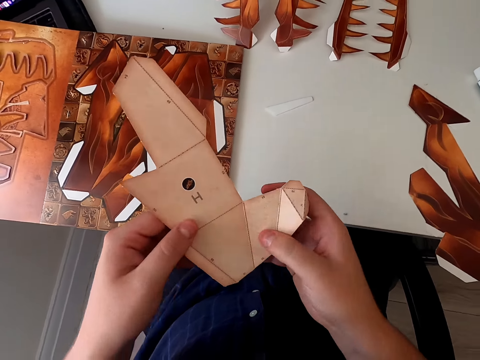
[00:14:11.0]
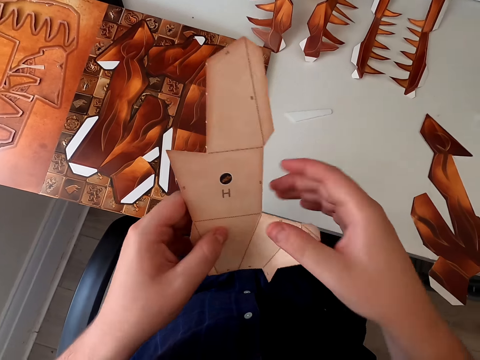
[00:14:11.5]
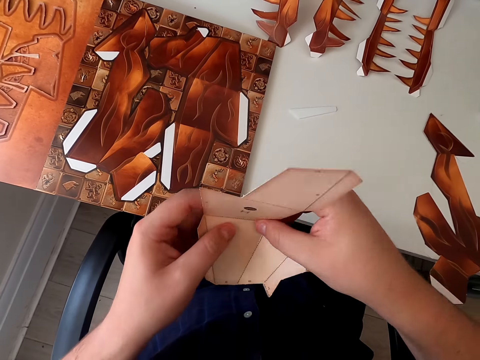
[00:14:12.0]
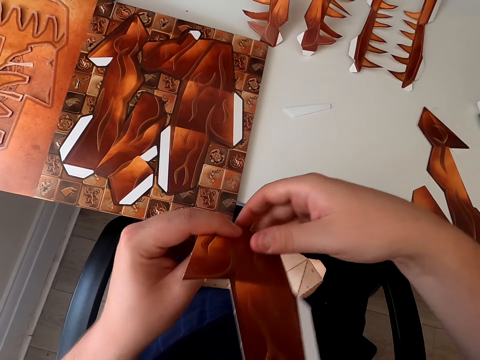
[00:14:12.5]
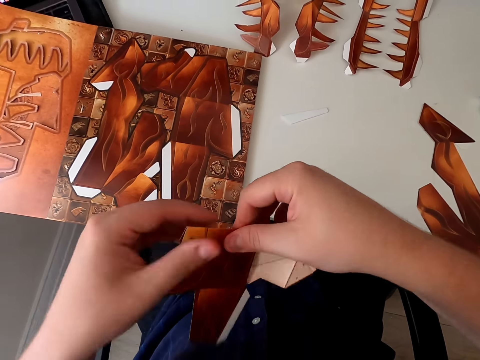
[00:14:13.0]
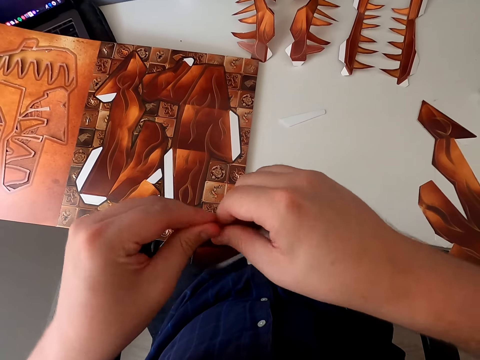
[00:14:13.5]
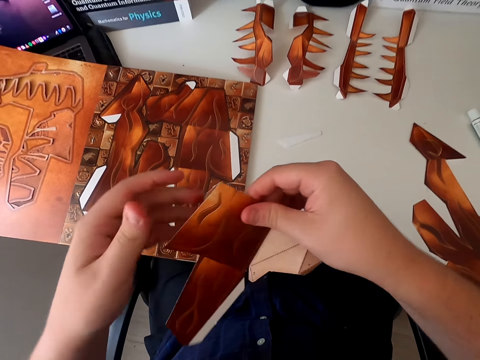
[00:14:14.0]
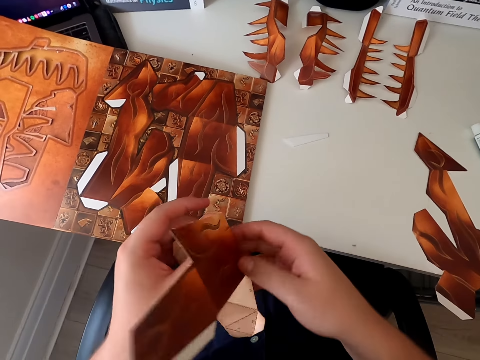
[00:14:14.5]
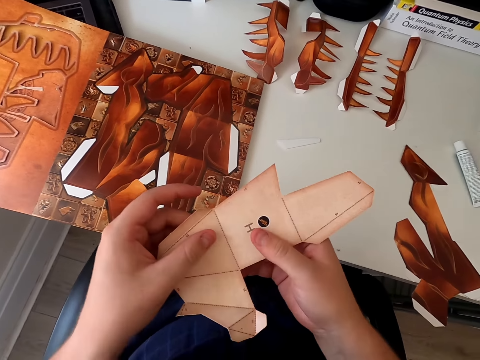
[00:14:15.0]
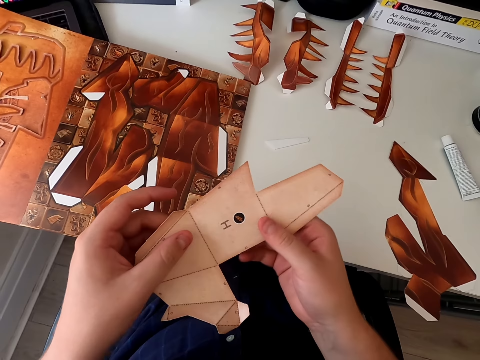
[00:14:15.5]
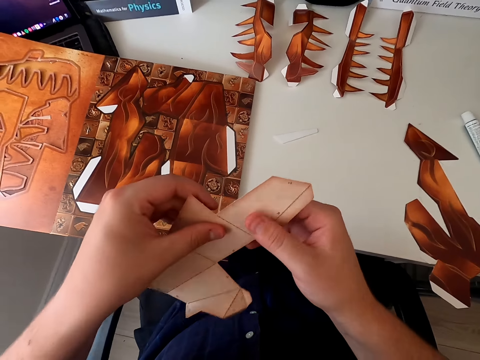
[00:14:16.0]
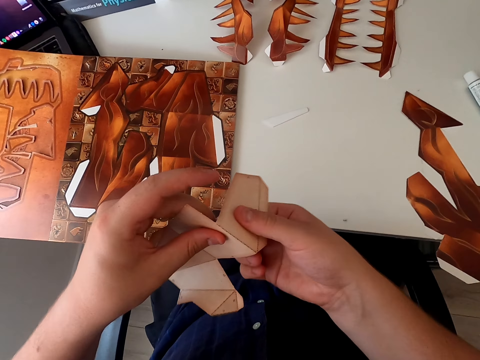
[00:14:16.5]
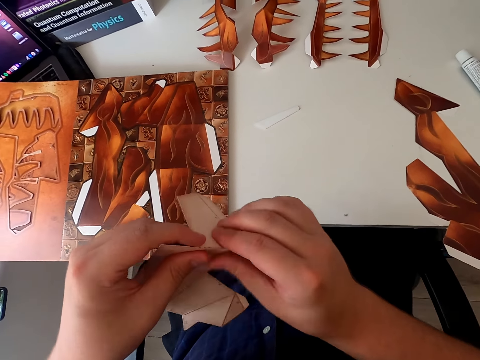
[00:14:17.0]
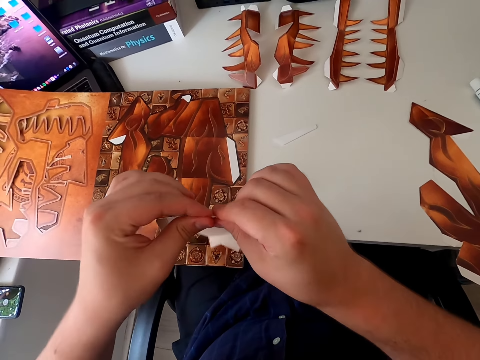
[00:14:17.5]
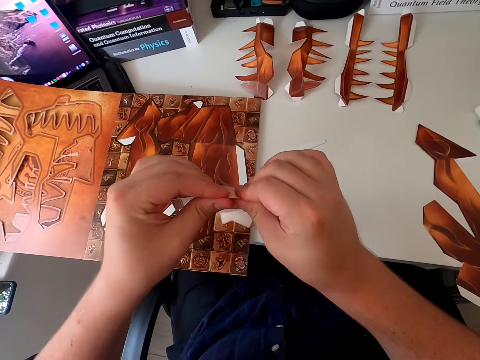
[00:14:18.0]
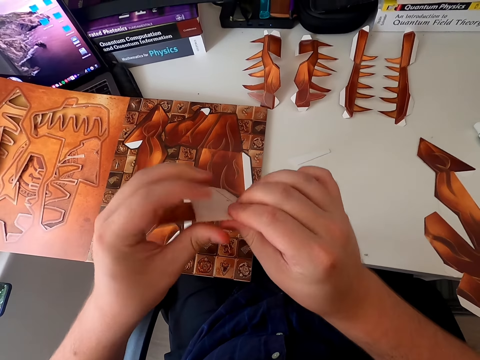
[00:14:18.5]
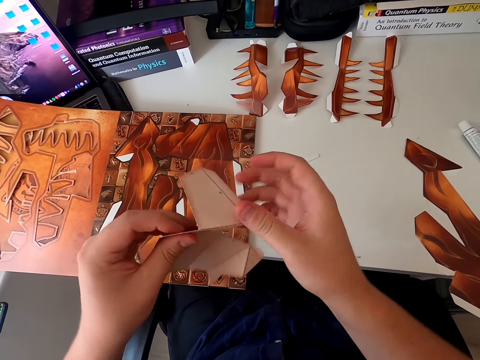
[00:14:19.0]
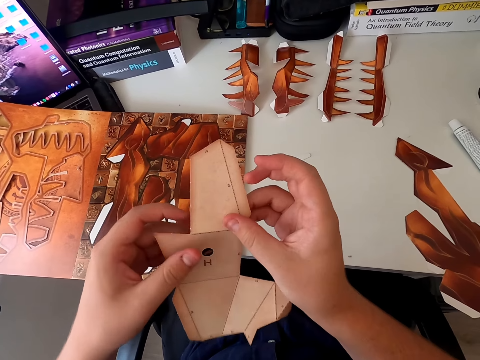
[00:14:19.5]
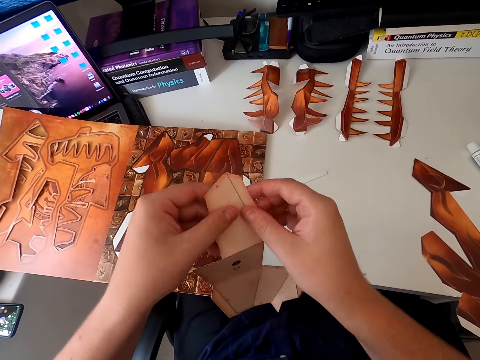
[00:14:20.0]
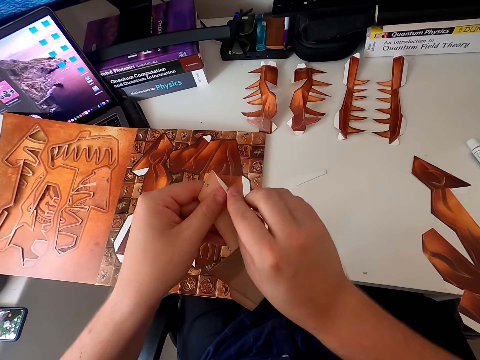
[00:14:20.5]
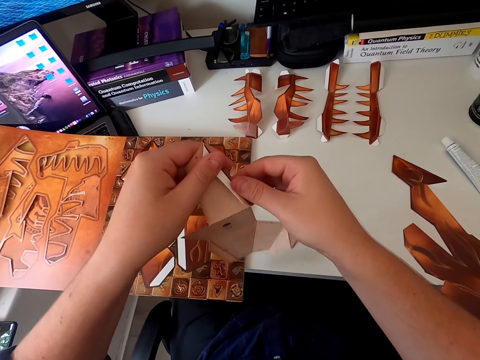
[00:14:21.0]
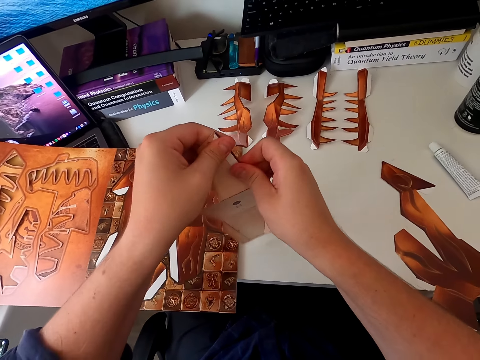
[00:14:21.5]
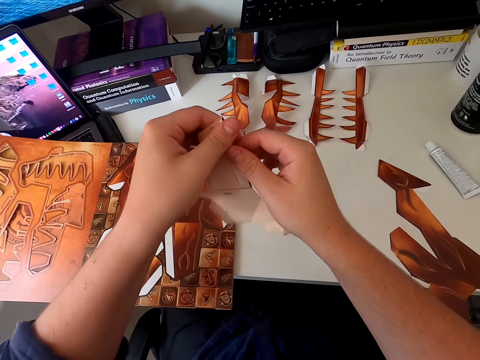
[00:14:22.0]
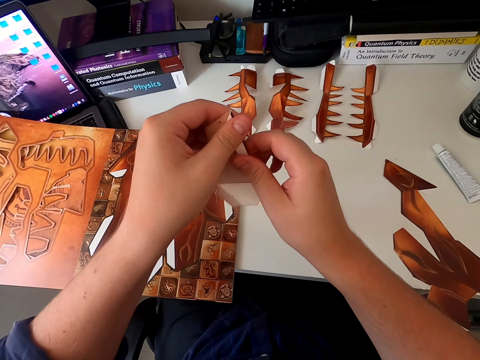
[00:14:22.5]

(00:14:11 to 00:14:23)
The camera wearer folds the paper craft. They hold the paper craft. They fold the paper craft. They hold the paper craft.

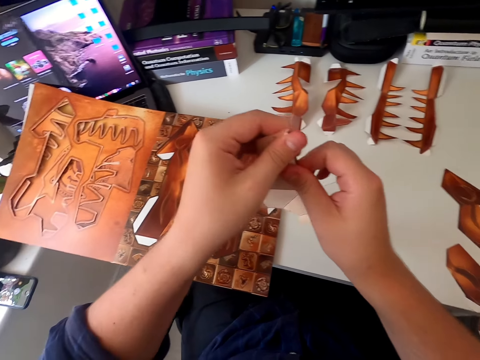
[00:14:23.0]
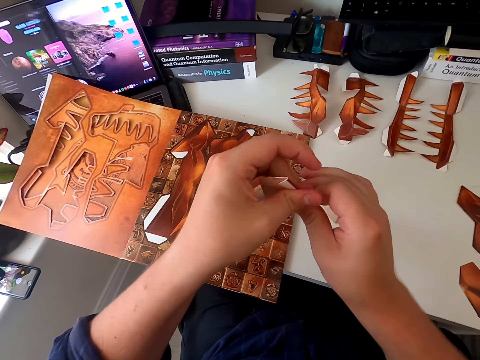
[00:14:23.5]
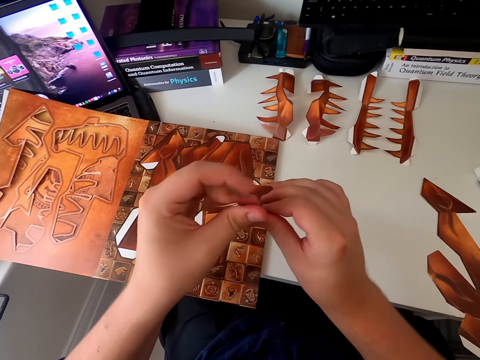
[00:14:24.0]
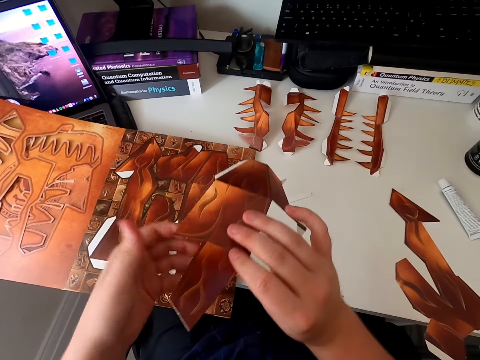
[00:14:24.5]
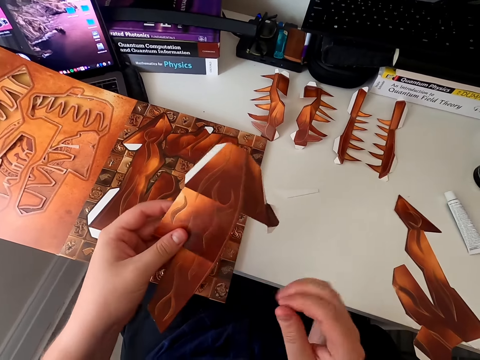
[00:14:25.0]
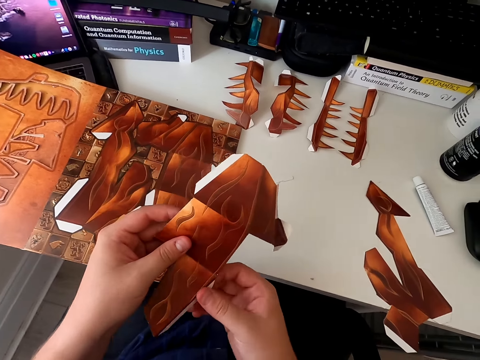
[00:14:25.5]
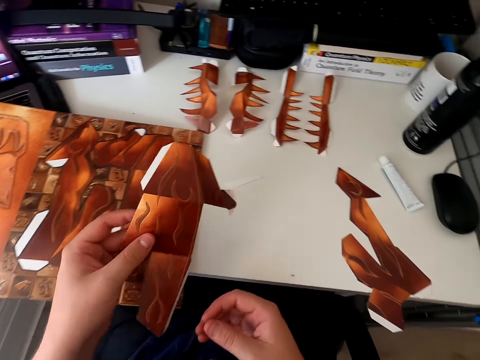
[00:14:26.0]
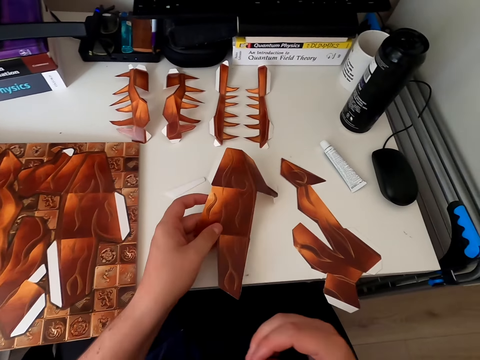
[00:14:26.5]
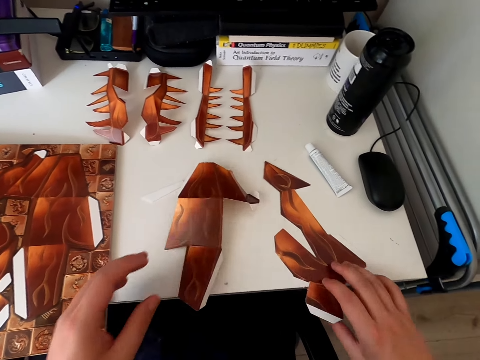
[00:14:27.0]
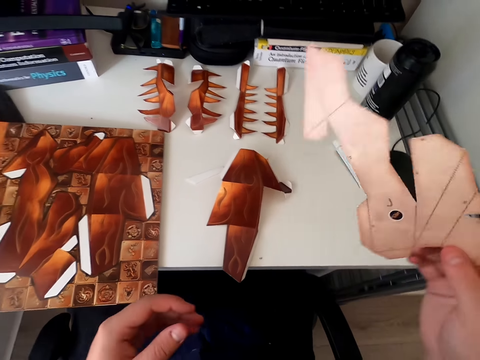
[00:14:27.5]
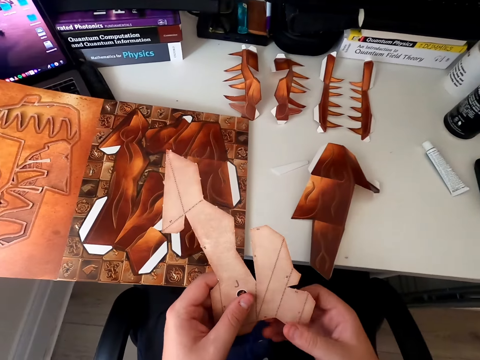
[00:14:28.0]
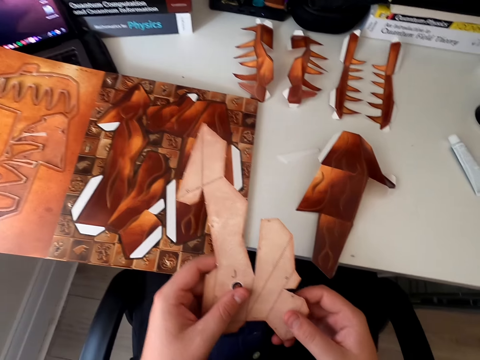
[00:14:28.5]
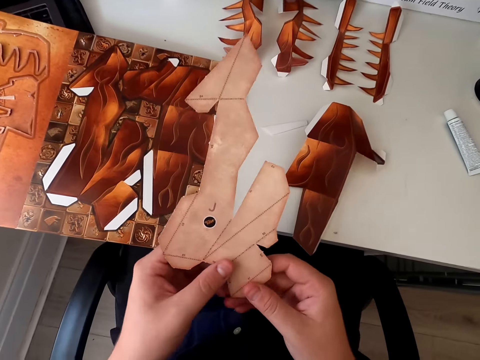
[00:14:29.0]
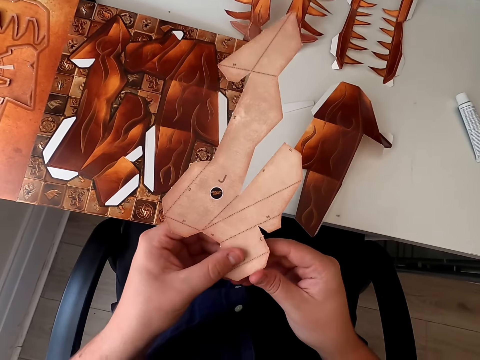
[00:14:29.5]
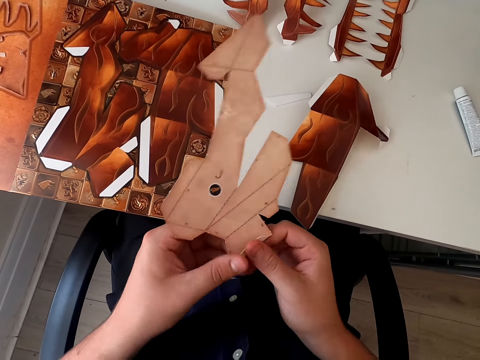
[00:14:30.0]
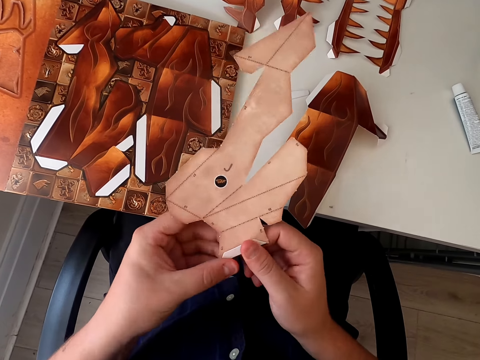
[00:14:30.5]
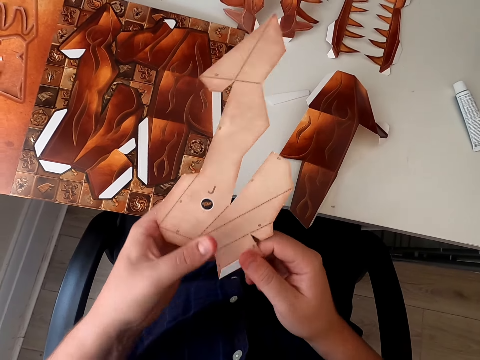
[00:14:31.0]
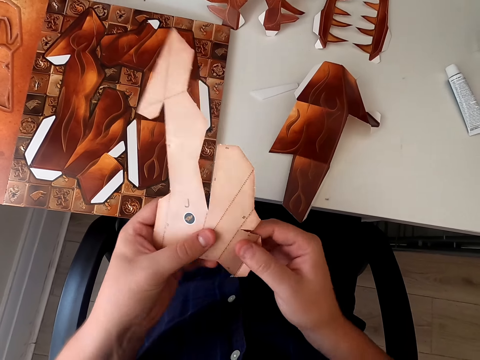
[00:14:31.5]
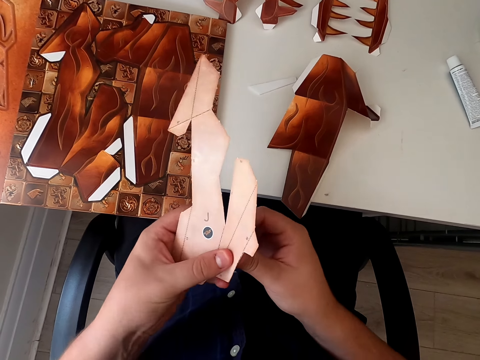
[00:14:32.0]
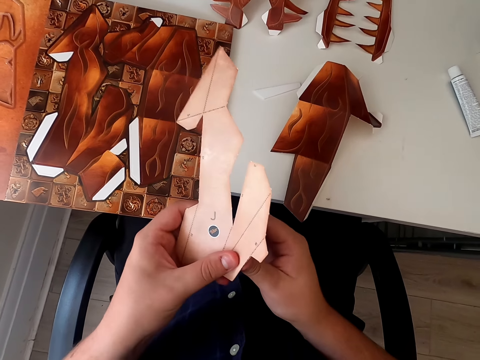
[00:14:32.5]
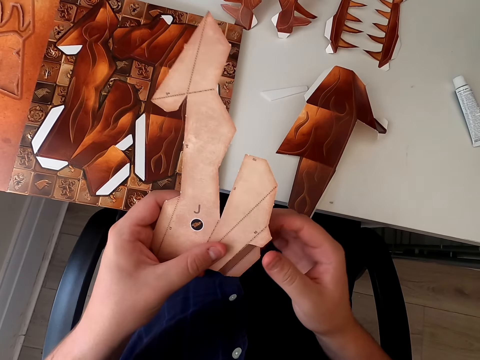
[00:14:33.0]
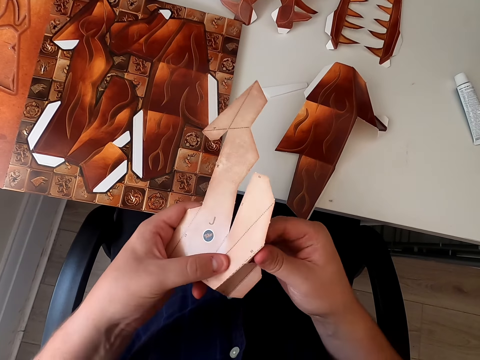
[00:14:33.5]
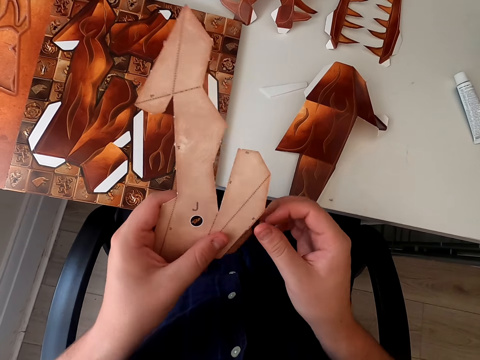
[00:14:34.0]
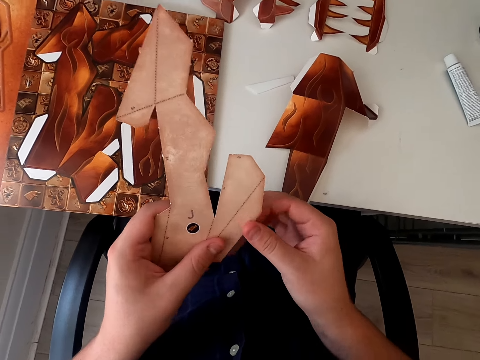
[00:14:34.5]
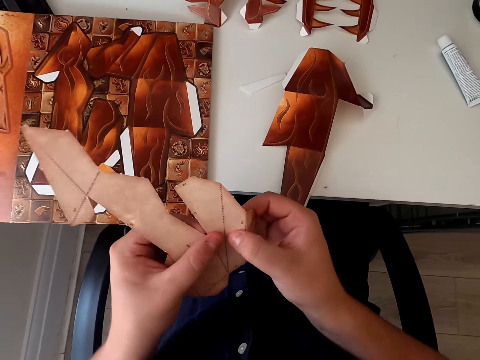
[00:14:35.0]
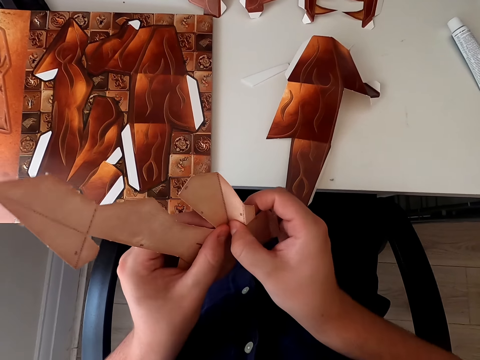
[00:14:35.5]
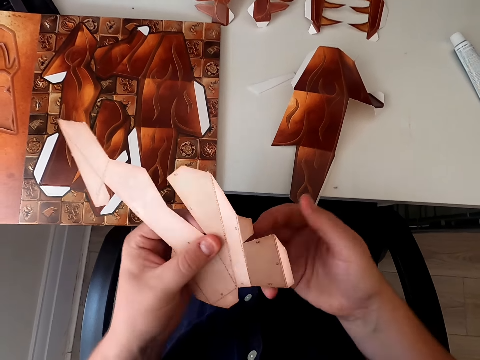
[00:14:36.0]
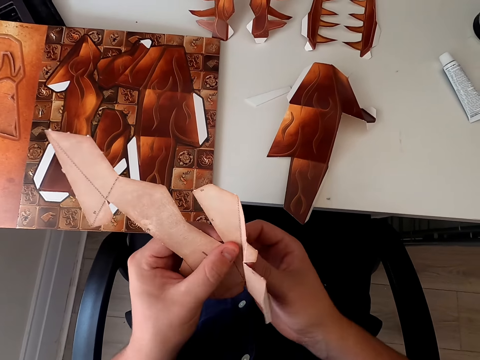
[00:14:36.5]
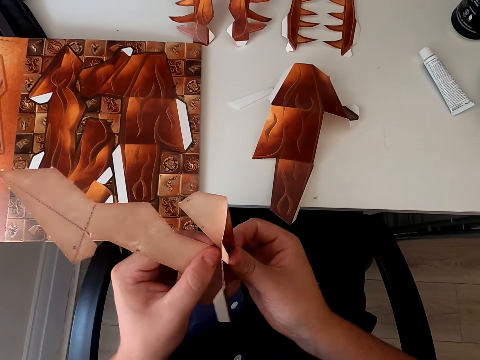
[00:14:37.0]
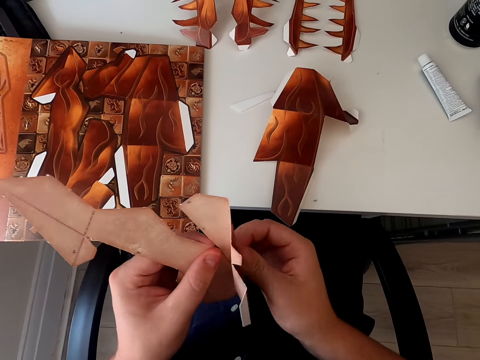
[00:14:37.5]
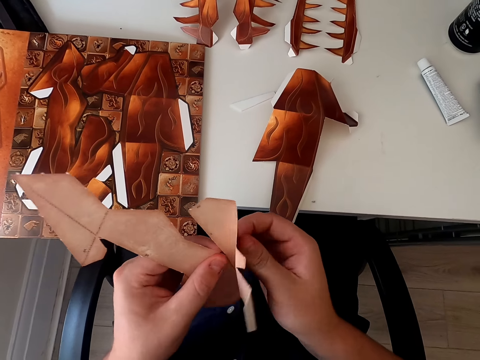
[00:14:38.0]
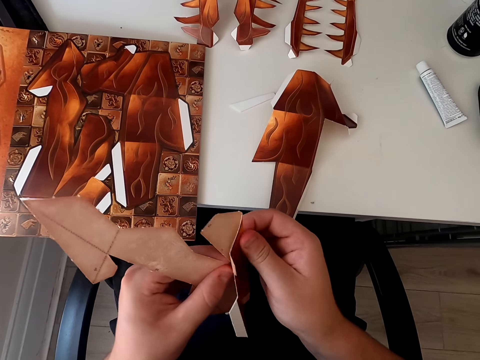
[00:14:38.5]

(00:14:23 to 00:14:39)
The camera wearer moves hands and folds the paper craft. They put the board paper or paper craft on the table top. They pick the board piece from the table top. They fold the board piece paper. They stare at the paper craft. They hold the paper craft.
